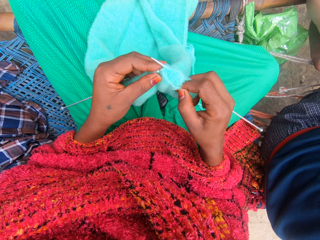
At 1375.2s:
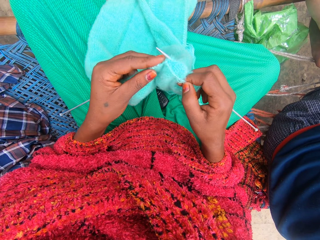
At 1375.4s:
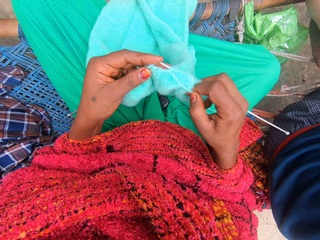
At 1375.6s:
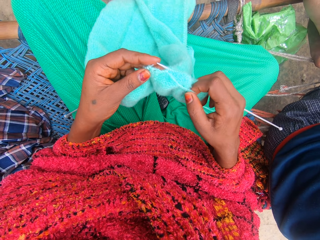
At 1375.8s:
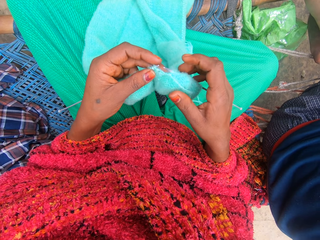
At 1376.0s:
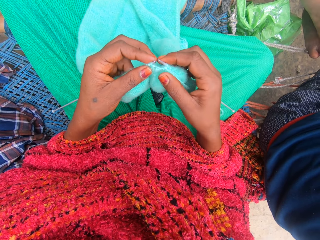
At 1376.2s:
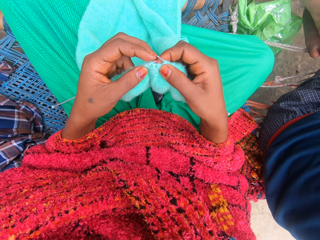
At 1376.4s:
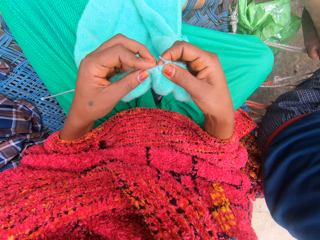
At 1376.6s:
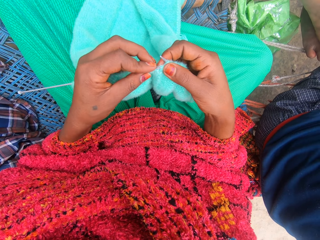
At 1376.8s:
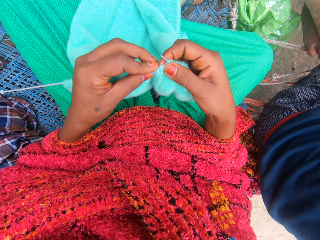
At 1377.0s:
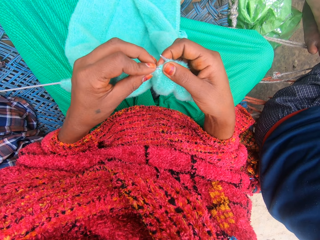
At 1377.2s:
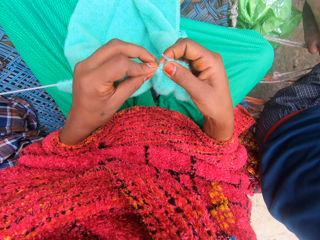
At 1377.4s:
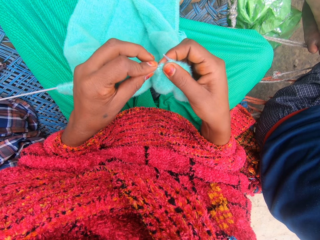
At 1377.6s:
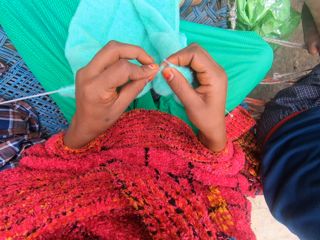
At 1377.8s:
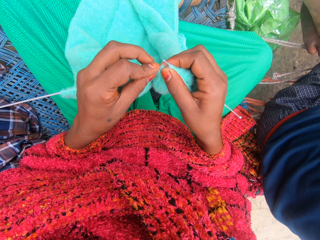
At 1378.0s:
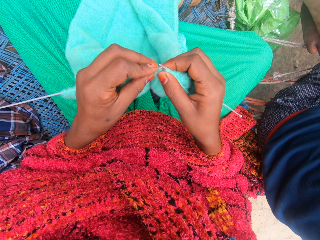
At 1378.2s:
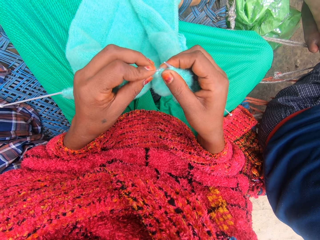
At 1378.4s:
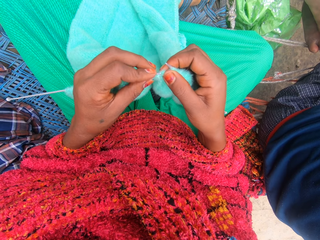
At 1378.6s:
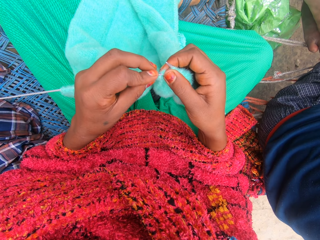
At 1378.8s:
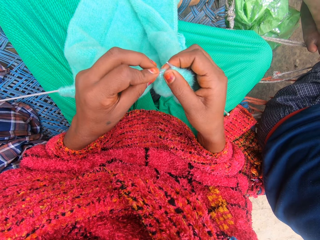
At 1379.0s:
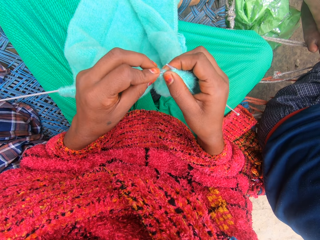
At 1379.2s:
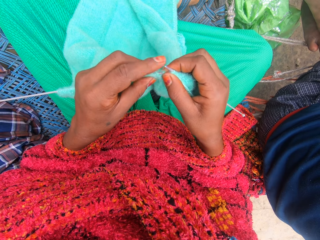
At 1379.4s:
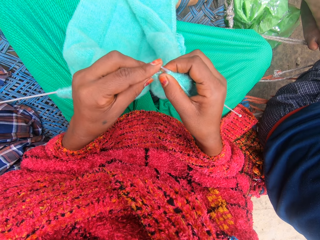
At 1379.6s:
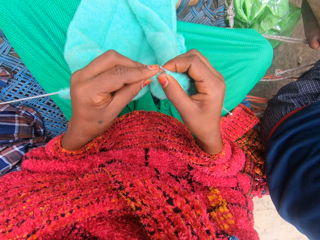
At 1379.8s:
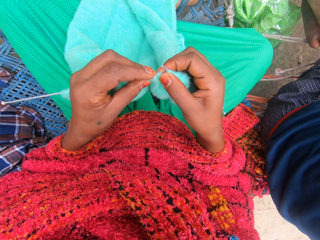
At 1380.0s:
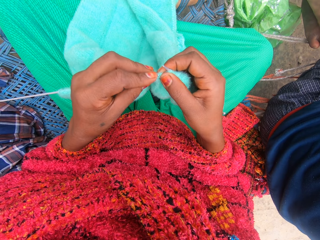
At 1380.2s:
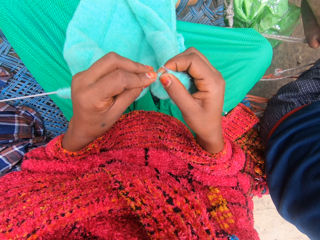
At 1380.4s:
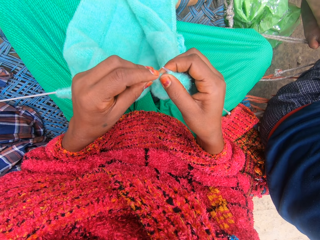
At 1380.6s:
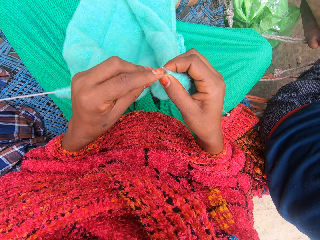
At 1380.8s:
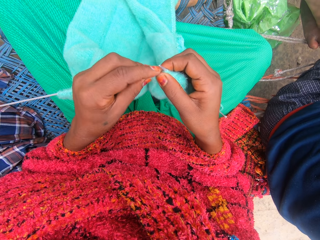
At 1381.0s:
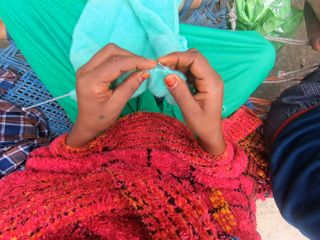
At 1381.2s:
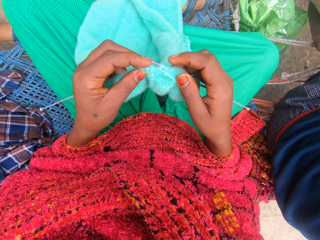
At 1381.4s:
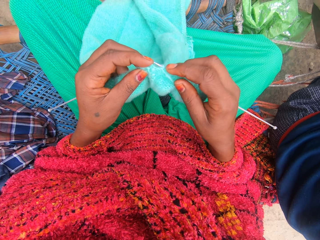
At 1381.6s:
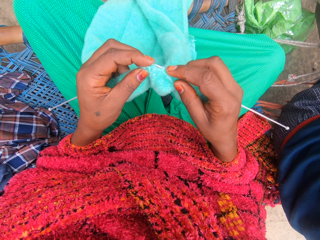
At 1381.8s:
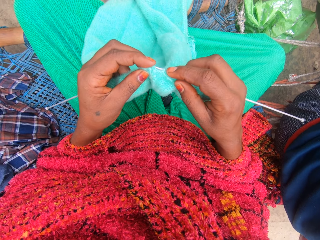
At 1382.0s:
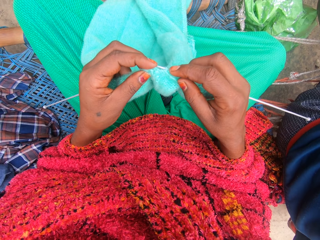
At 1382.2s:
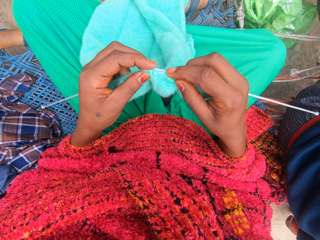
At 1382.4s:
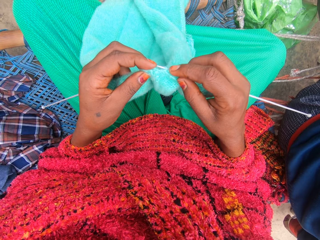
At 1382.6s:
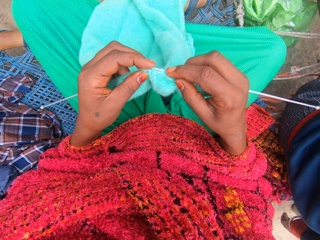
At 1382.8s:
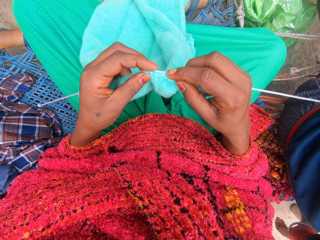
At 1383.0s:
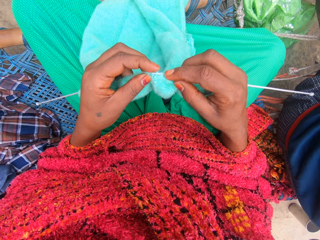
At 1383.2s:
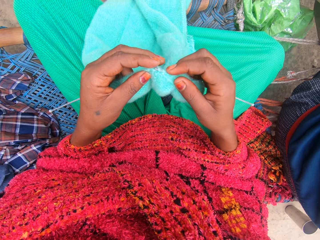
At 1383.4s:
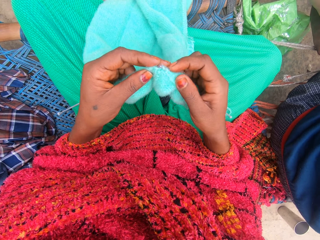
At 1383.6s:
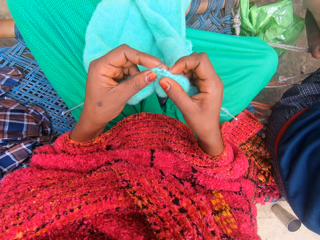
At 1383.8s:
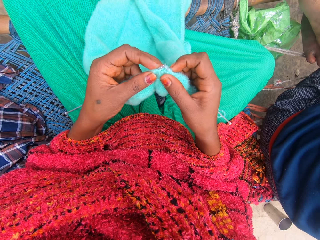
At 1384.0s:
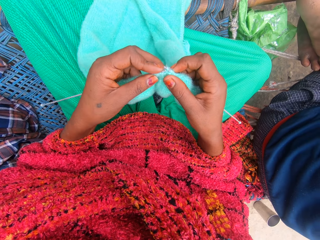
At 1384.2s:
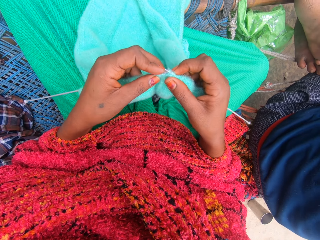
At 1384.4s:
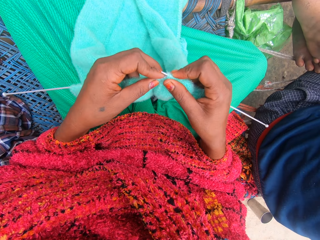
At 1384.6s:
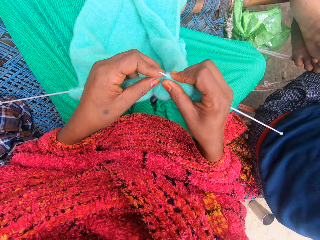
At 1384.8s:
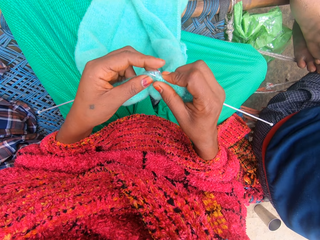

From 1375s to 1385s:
The camera wearer talks with someone. They insert the knitting pins into the yarn loops.

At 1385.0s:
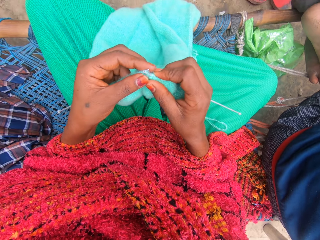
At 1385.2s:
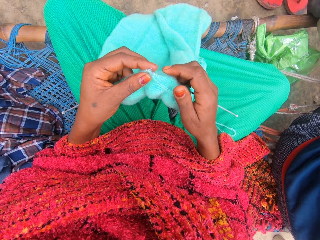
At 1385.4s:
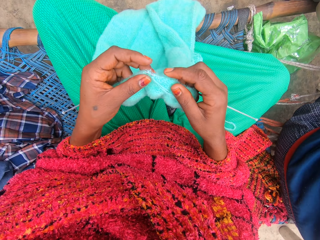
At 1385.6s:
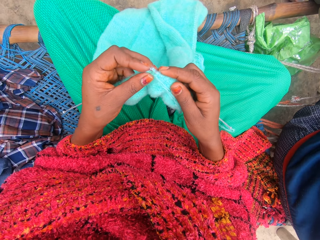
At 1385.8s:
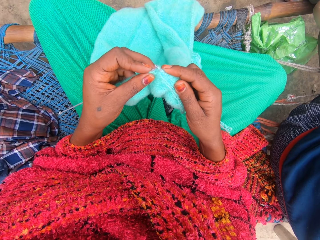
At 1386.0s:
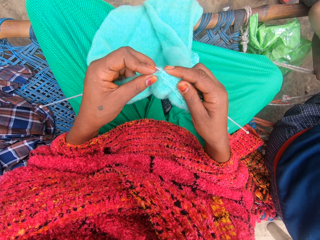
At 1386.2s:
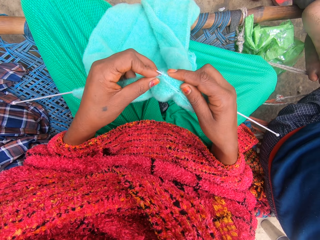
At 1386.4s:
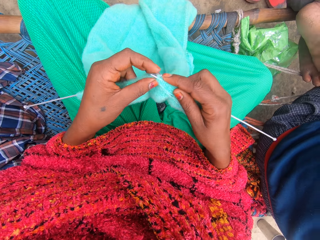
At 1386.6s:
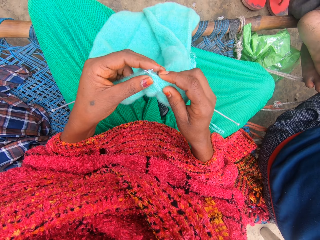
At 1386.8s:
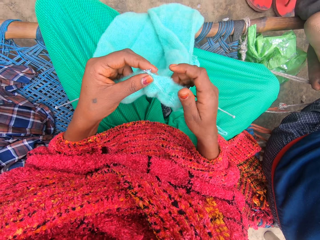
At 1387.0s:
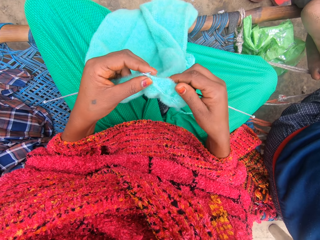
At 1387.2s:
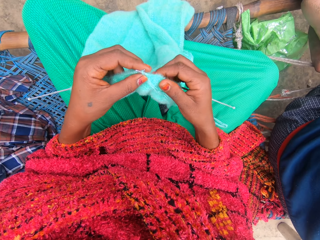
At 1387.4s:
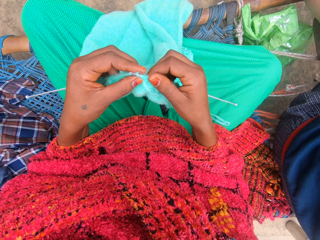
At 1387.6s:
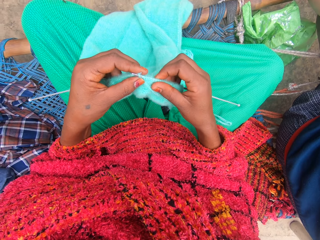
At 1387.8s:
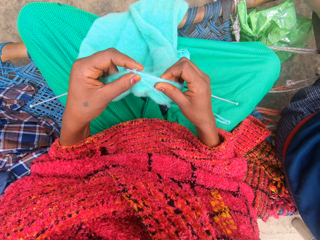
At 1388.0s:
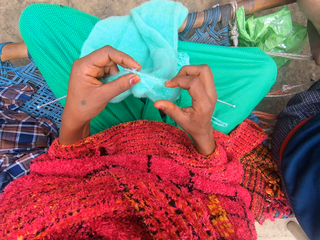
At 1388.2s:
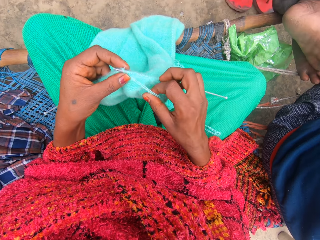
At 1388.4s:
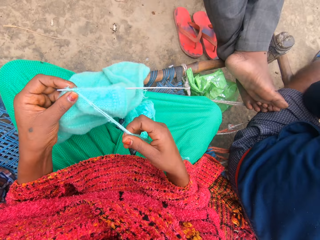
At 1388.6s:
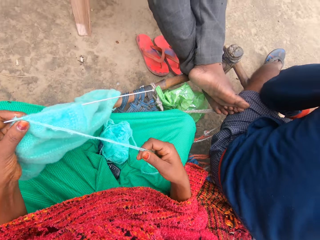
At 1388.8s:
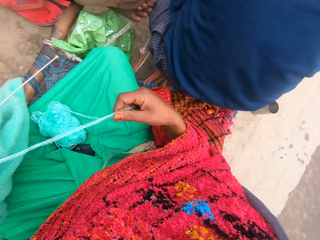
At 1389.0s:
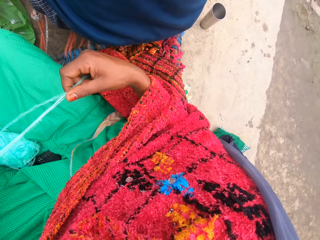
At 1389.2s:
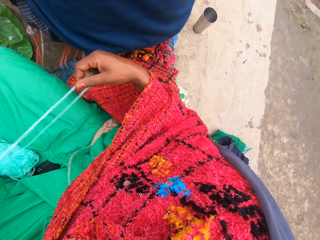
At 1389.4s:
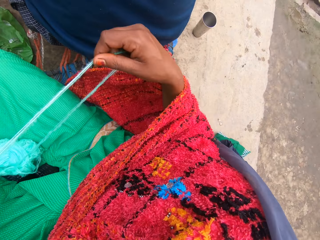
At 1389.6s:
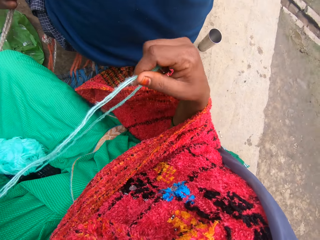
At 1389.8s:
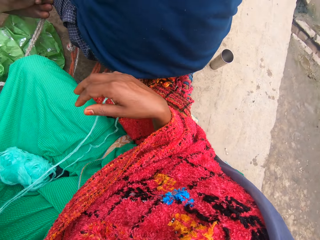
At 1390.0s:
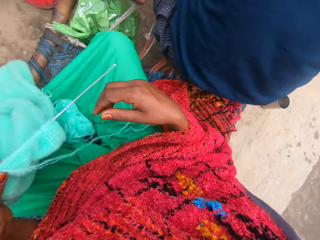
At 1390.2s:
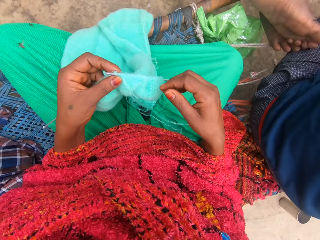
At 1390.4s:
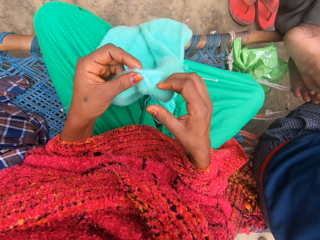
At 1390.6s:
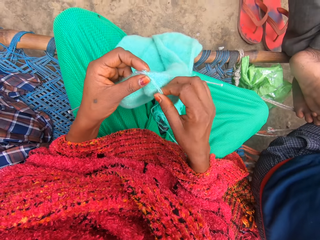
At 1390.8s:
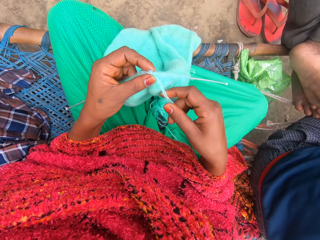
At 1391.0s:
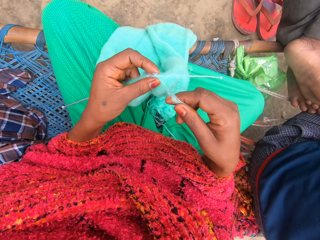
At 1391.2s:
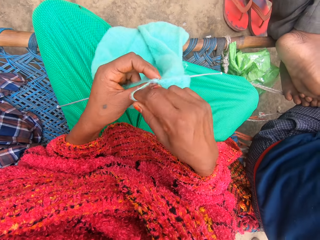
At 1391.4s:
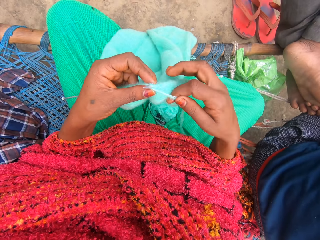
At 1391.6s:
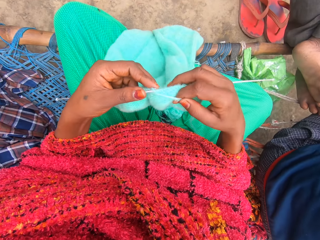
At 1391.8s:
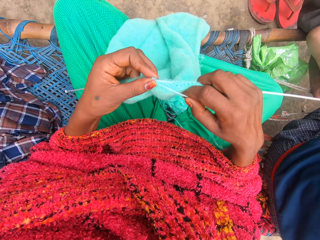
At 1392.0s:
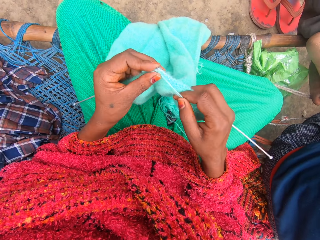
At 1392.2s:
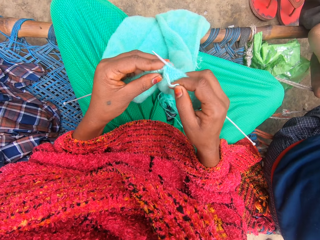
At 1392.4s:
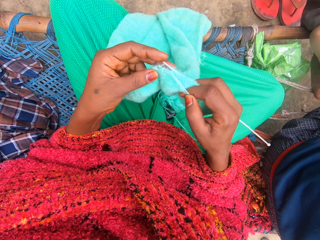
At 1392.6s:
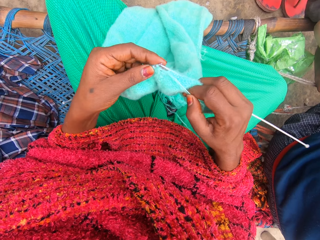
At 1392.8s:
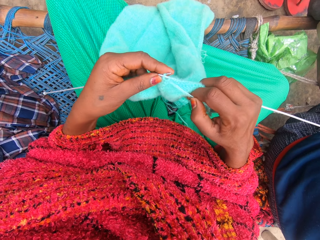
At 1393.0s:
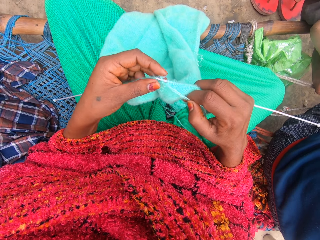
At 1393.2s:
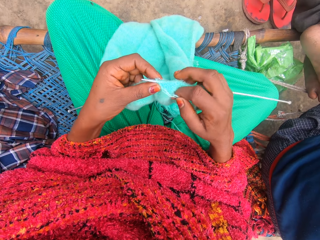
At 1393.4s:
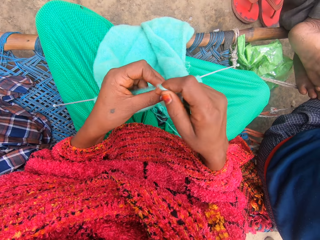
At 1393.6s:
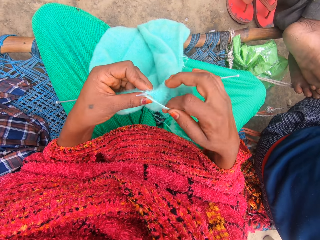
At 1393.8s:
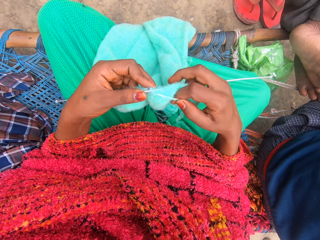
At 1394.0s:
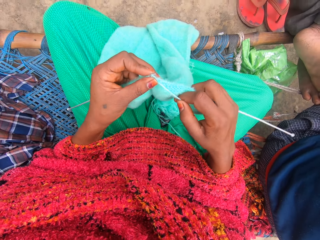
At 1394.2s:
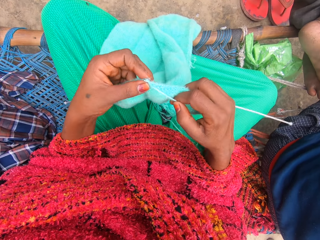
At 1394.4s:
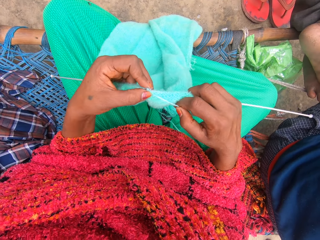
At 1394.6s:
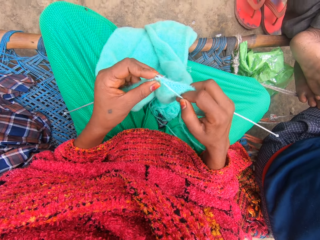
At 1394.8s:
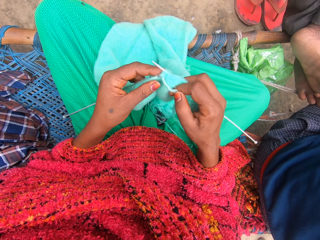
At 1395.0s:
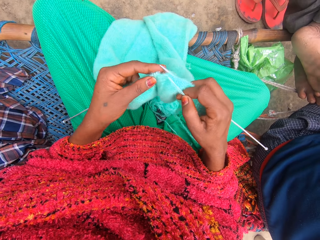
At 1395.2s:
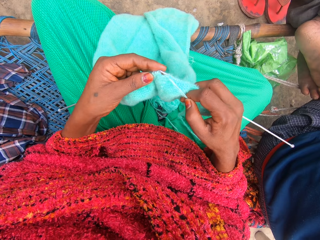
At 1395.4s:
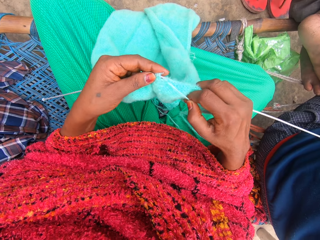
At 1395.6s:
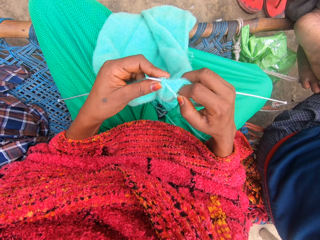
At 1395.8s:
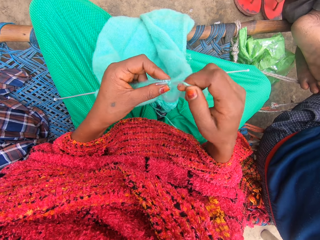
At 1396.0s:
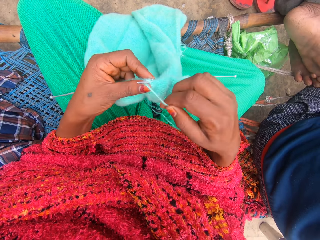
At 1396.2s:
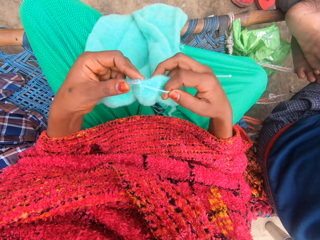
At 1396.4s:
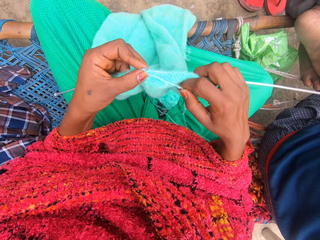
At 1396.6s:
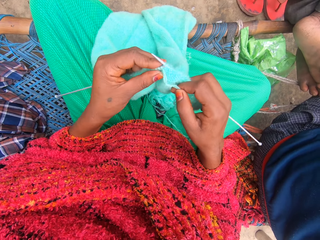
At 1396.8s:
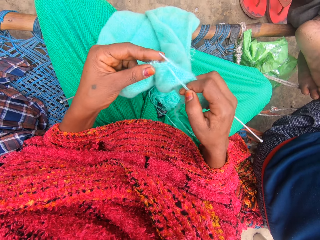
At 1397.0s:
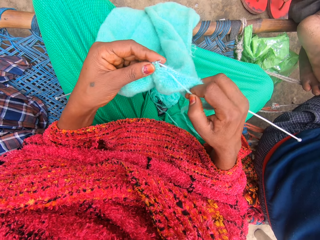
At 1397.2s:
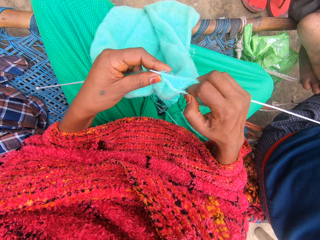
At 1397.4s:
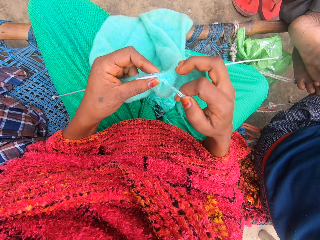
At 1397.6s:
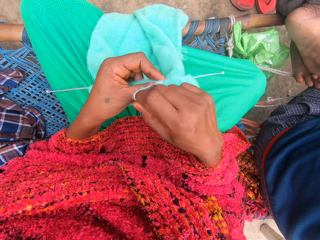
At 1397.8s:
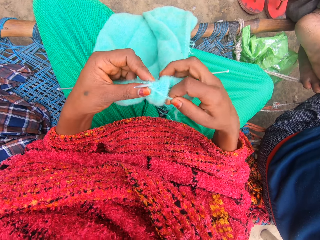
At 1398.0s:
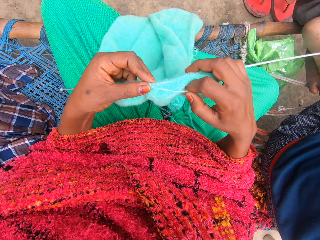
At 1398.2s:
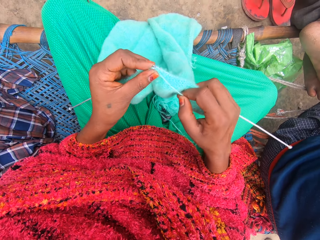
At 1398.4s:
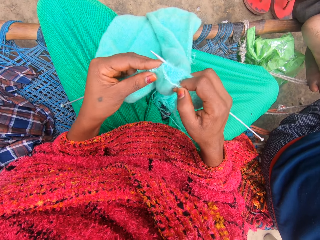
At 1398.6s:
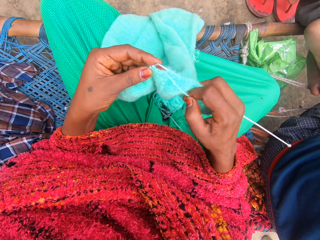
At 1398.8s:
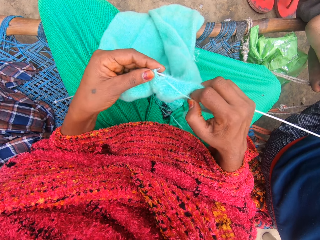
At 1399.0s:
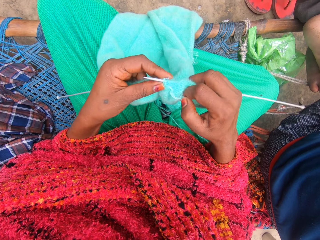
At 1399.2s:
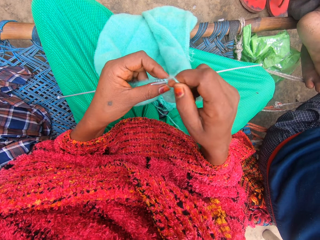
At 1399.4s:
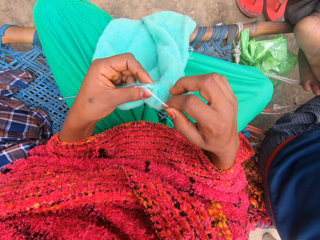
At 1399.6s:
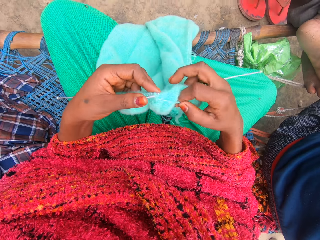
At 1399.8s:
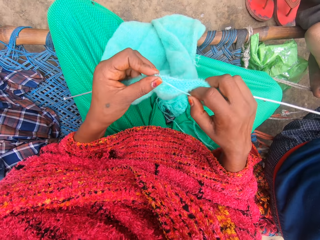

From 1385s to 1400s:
The camera wearer adjusts the piece of garment with her right hand. She stretches the fabric, pulls the yarn with her right hand, and looks around. She knits the yarn into the piece of garment with knitting pins. She talks to someone.
